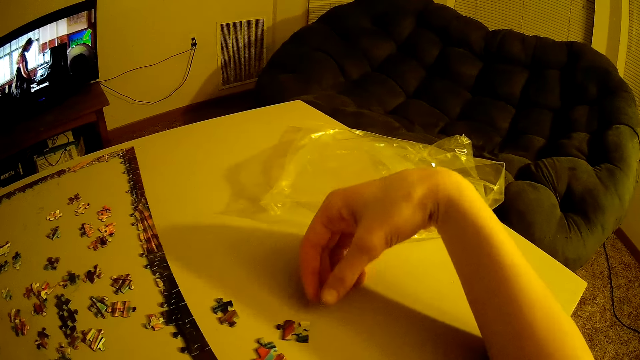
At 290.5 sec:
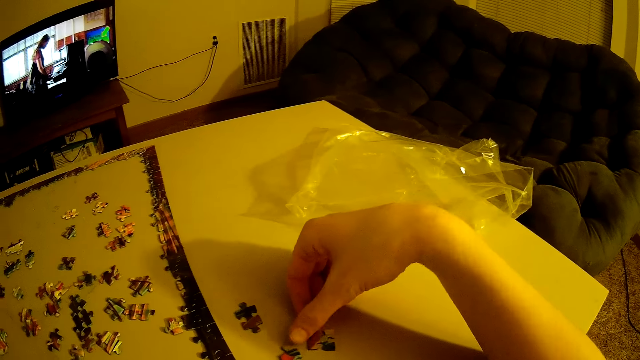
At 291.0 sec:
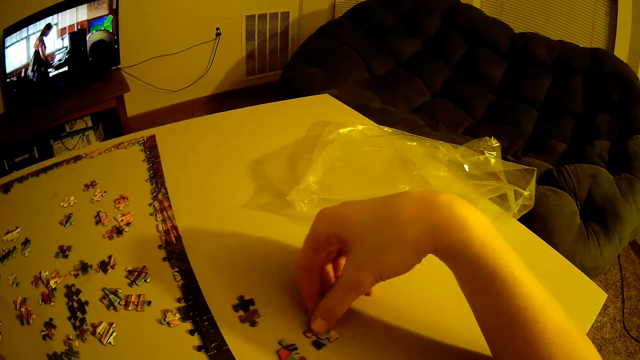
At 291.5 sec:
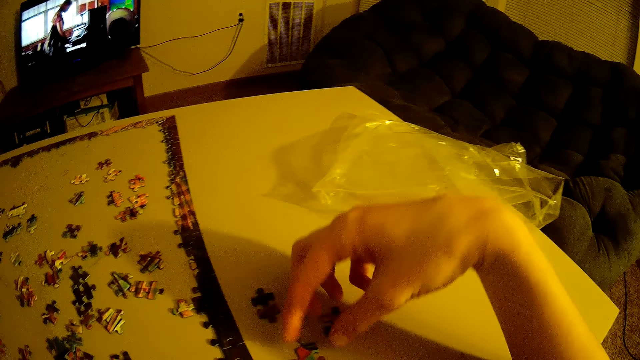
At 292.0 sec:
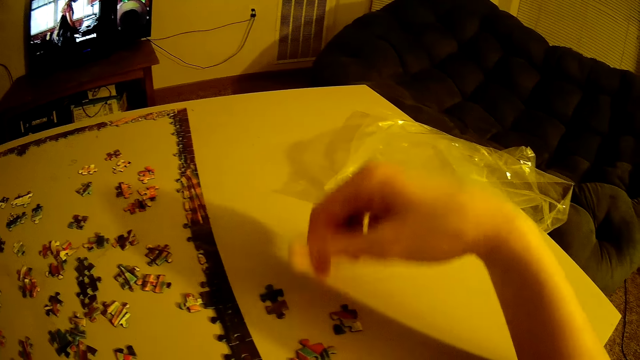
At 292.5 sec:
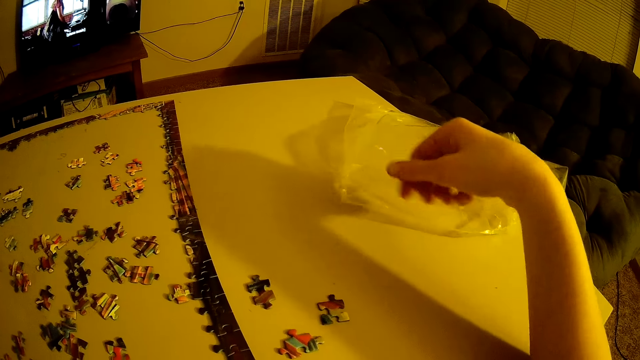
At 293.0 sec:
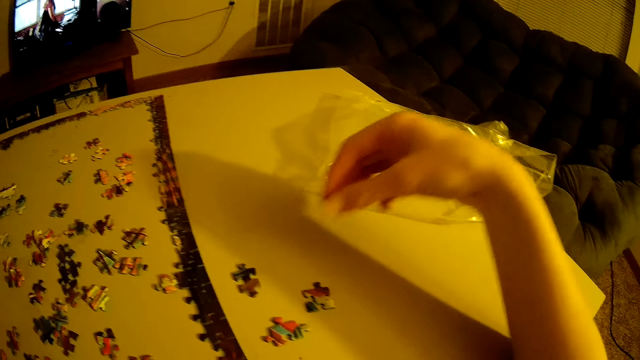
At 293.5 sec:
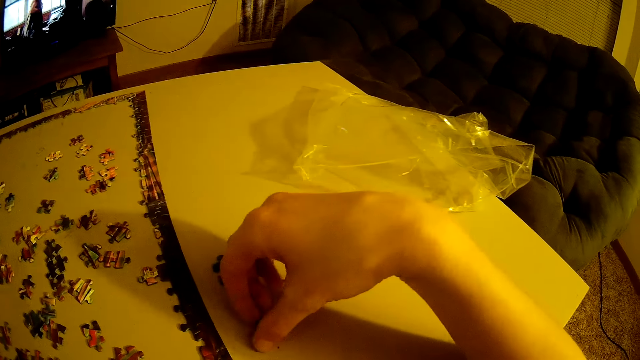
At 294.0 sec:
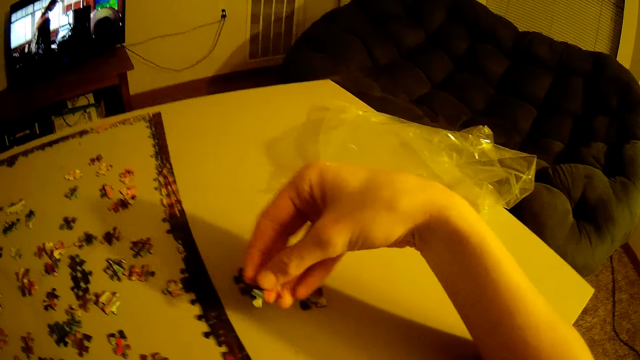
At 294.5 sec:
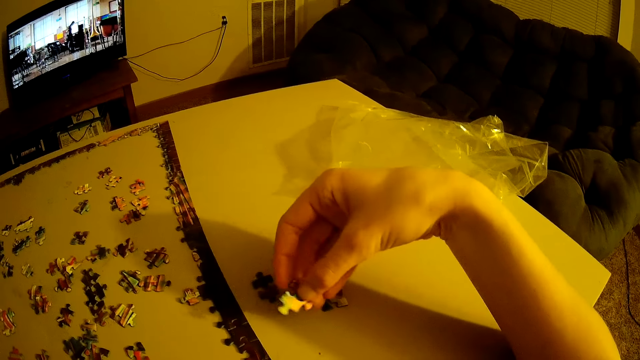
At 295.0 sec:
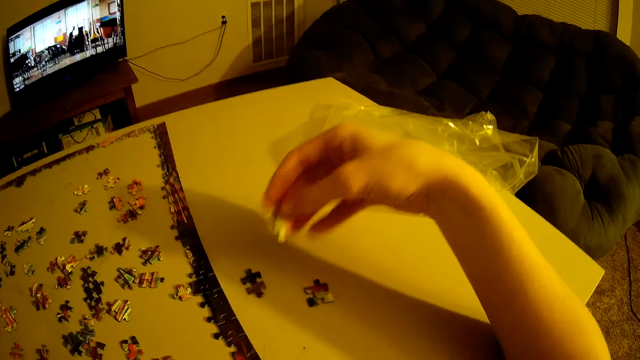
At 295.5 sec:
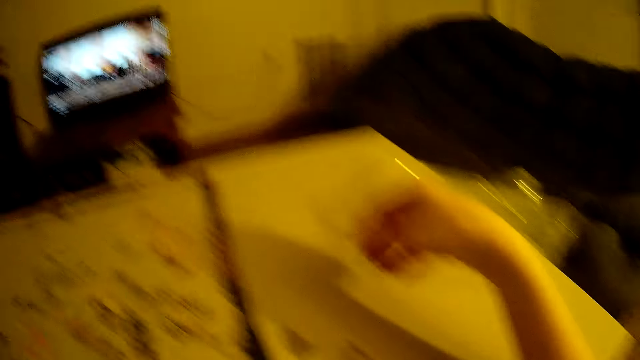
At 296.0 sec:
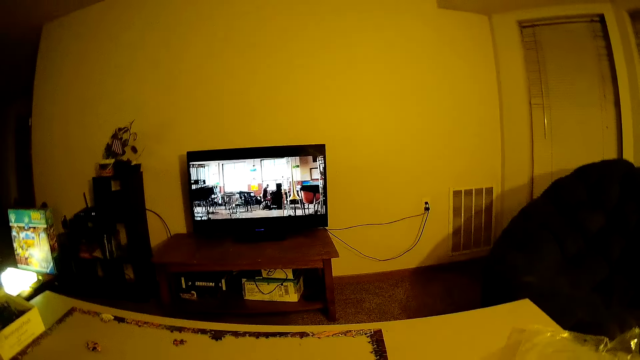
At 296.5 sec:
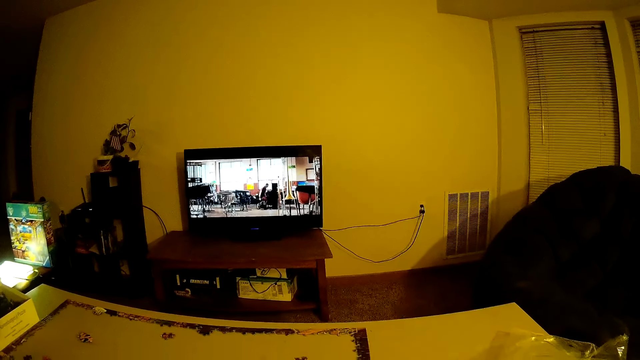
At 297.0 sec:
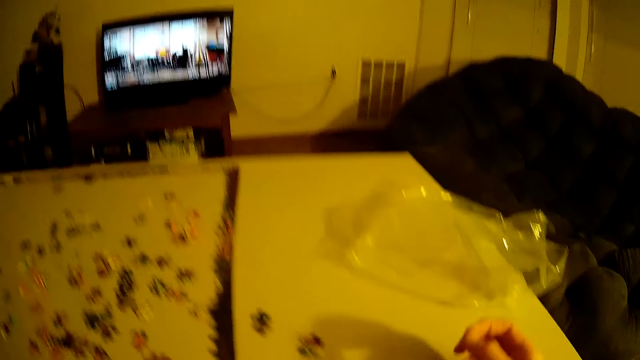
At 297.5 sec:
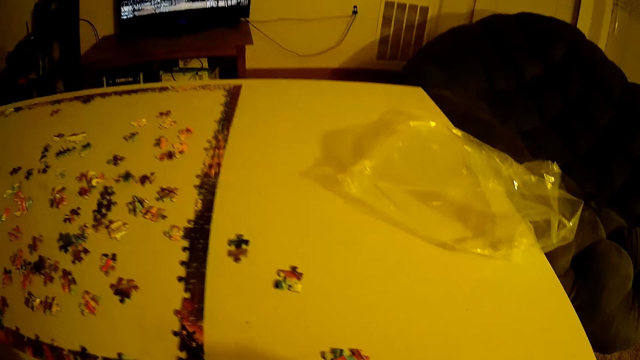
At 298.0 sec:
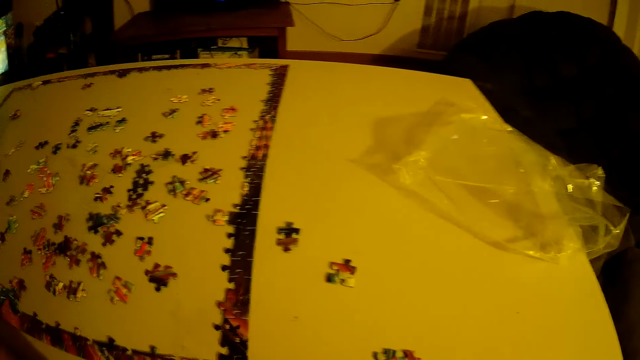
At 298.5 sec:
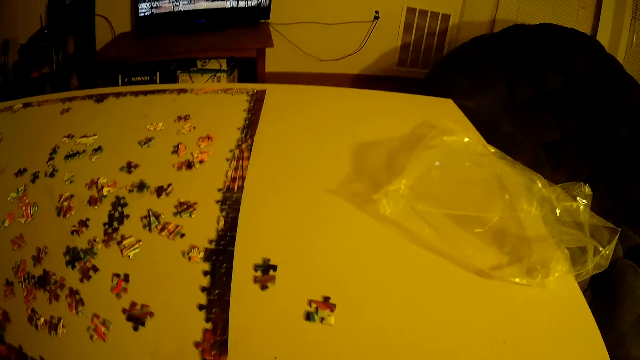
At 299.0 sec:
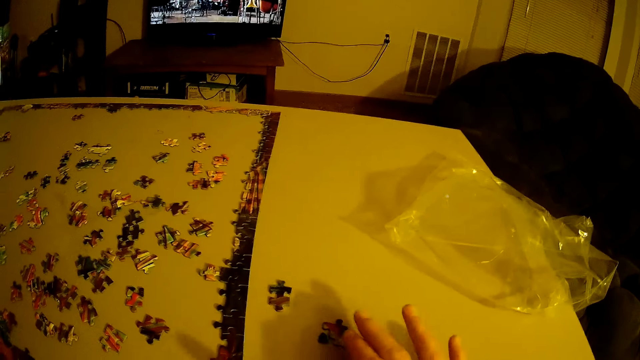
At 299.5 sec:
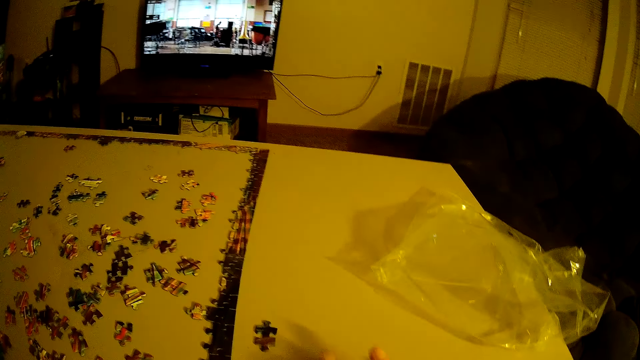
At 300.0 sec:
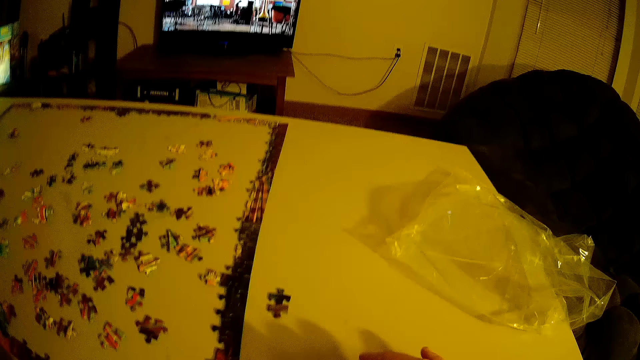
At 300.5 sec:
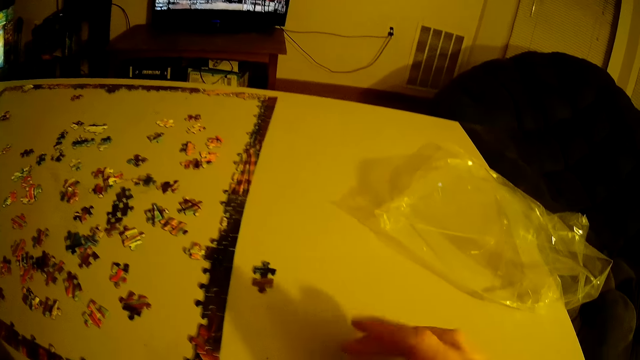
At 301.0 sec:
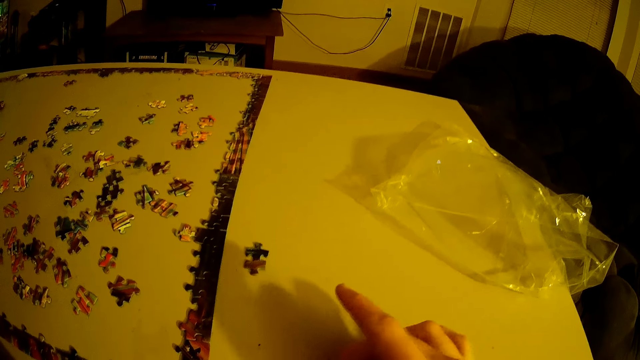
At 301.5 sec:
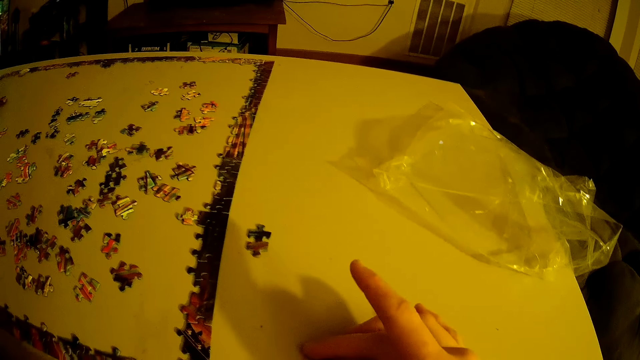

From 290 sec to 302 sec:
The camera wearer moves the puzzle pieces. They release a hand from the puzzle pieces. They pick up a puzzle piece. They move a hand. They arrange the pieces of puzzle down.

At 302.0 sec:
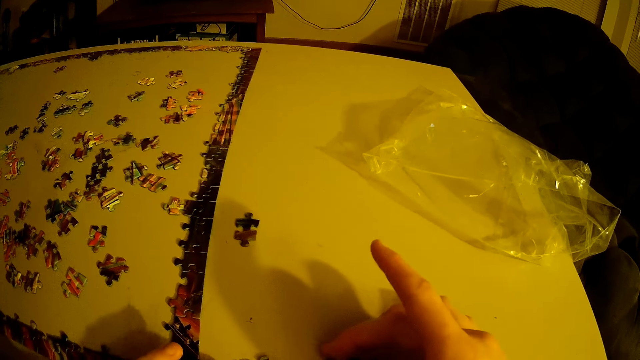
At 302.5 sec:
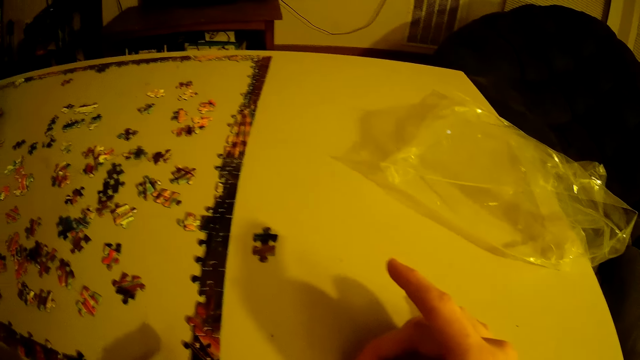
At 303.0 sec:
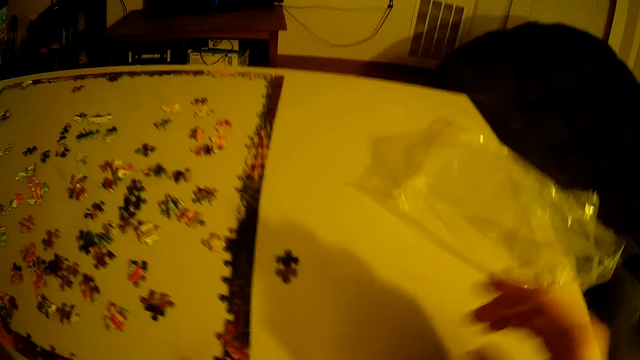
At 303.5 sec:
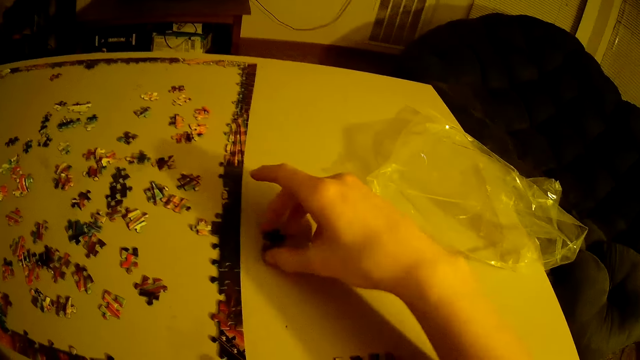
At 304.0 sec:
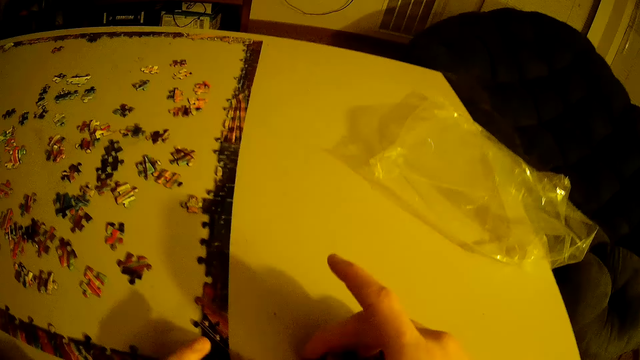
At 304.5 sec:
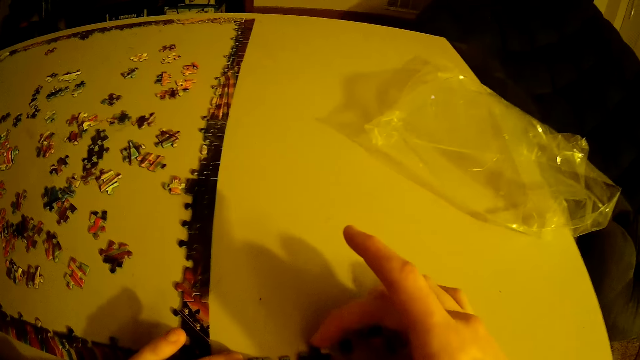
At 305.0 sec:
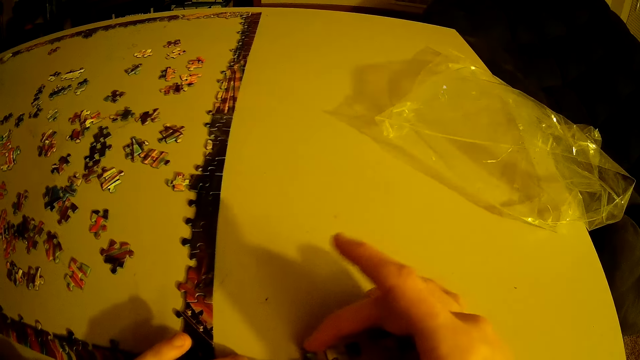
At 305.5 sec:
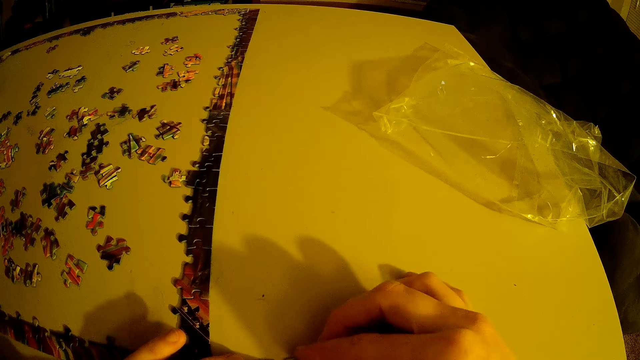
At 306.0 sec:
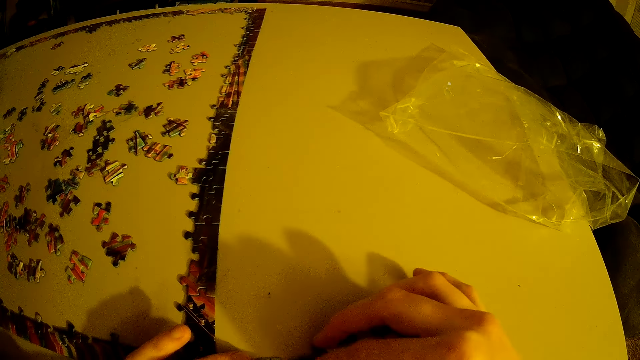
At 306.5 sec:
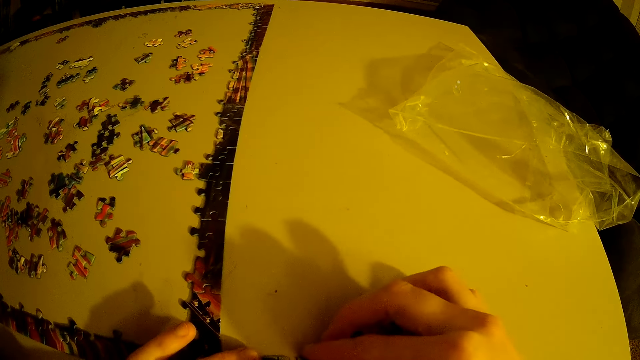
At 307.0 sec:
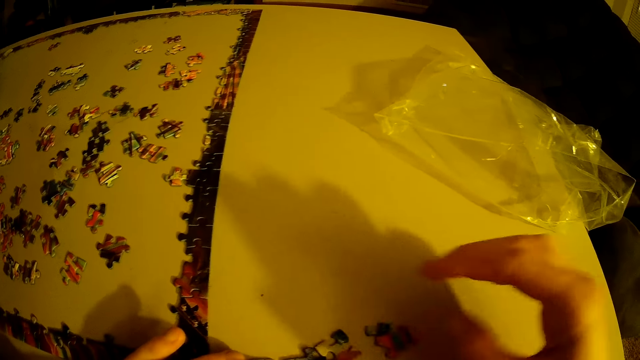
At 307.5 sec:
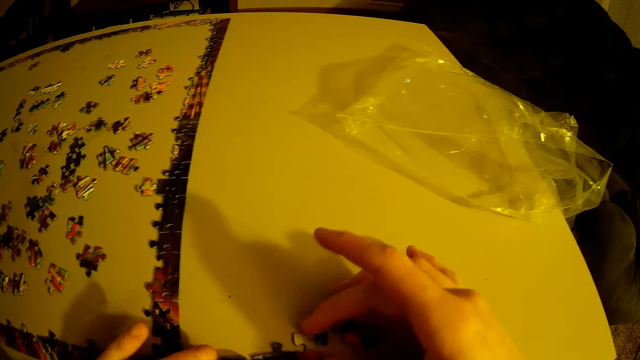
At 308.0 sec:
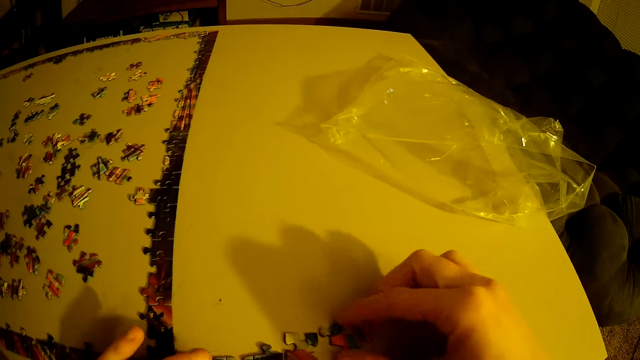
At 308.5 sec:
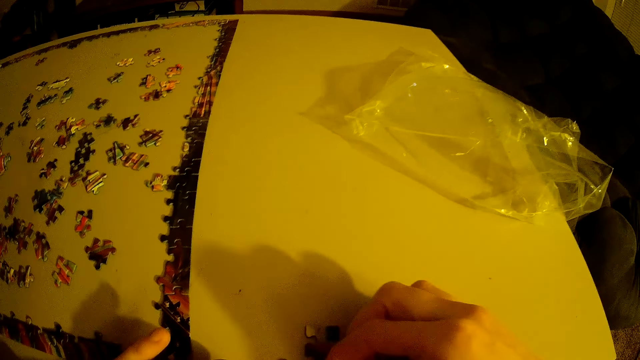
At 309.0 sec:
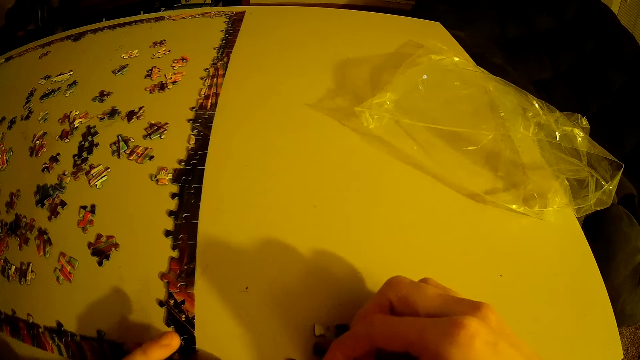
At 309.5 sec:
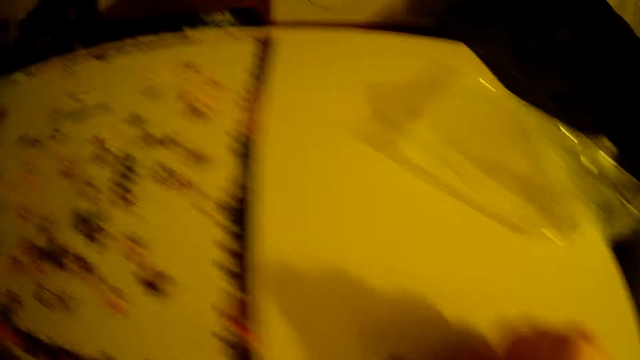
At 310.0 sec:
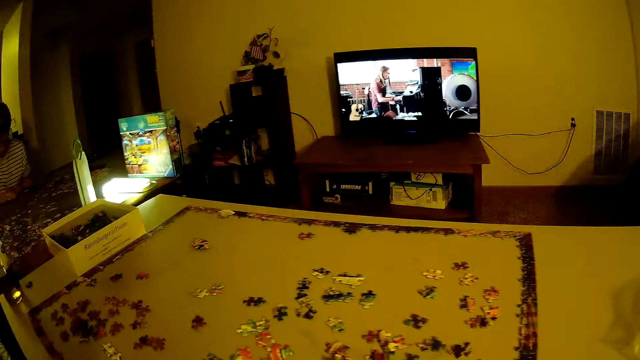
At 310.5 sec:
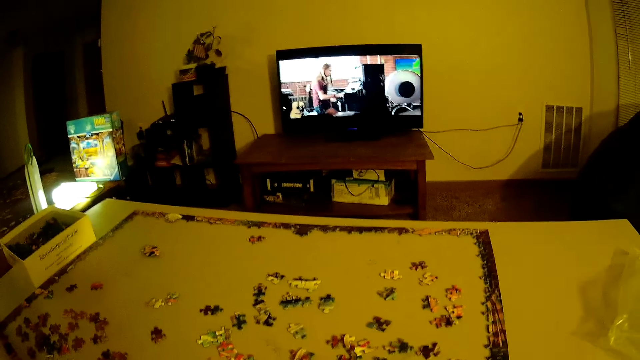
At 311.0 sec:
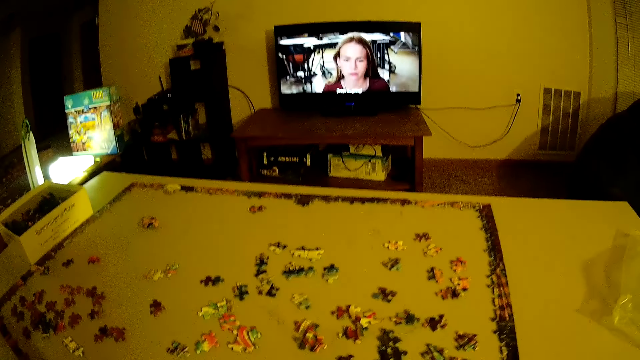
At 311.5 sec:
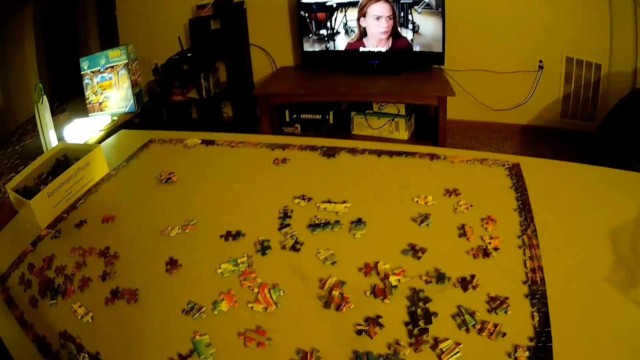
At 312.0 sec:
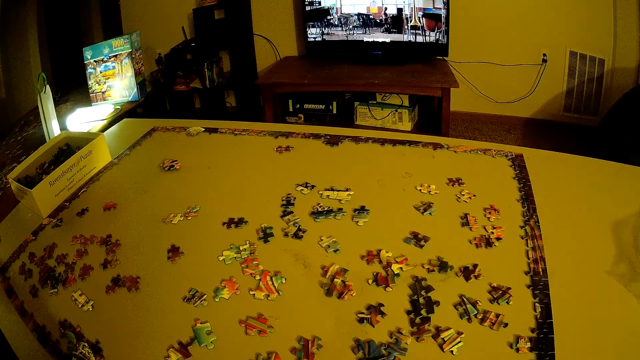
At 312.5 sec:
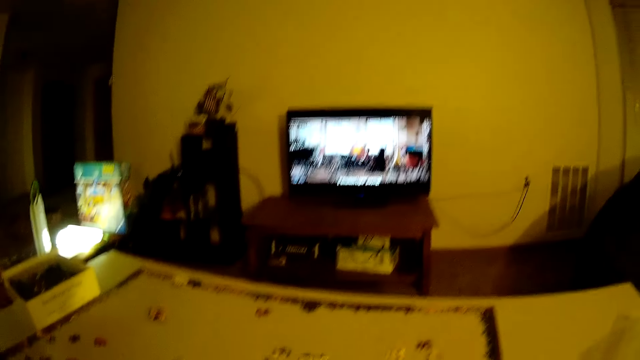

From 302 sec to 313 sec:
The camera wearer releases a hand from the puzzle pieces. They pick up a piece of puzzle and arrange the piece of puzzle down. They release a hand from the puzzle pieces. They move the puzzle pieces. They sort the puzzle. They arrange the piece of puzzle down.
